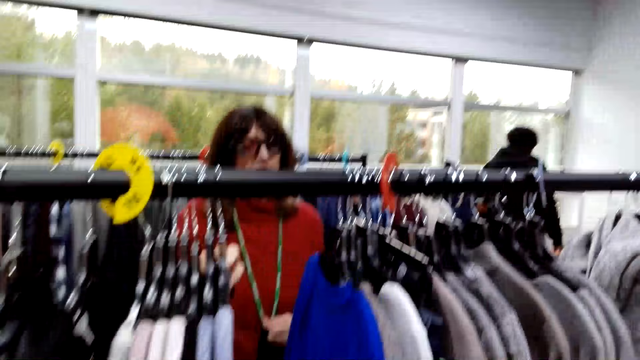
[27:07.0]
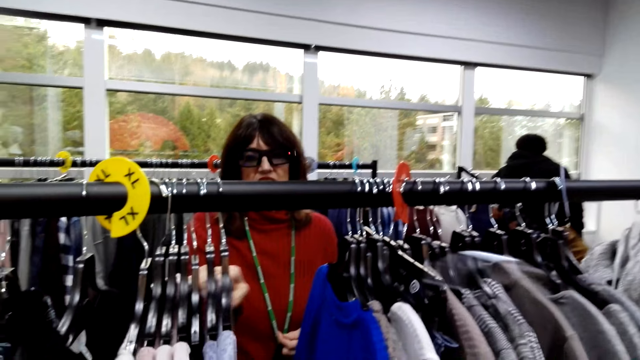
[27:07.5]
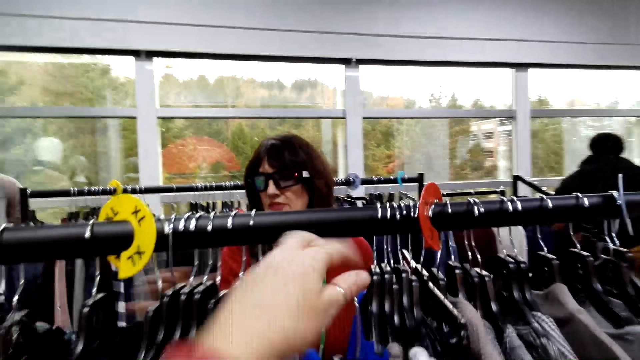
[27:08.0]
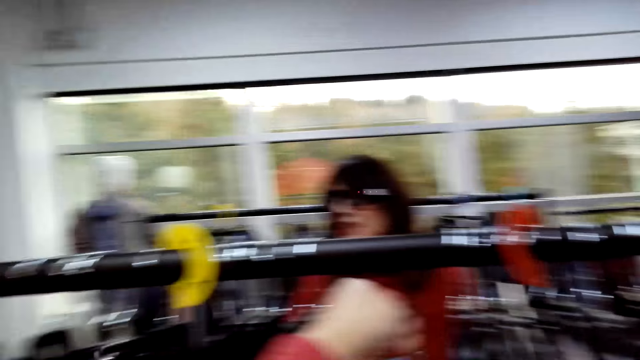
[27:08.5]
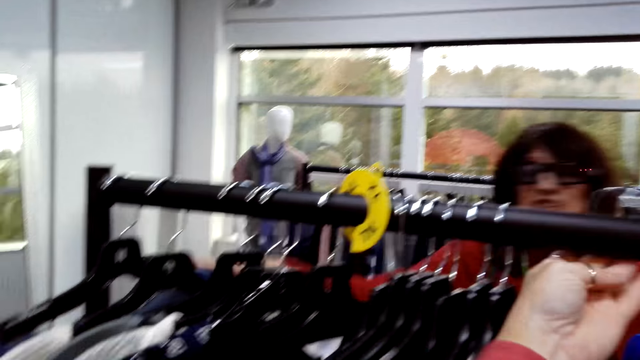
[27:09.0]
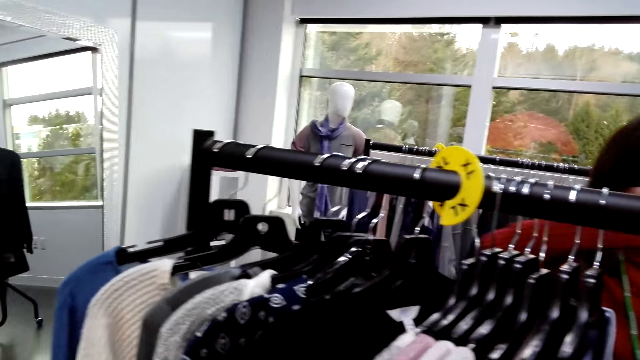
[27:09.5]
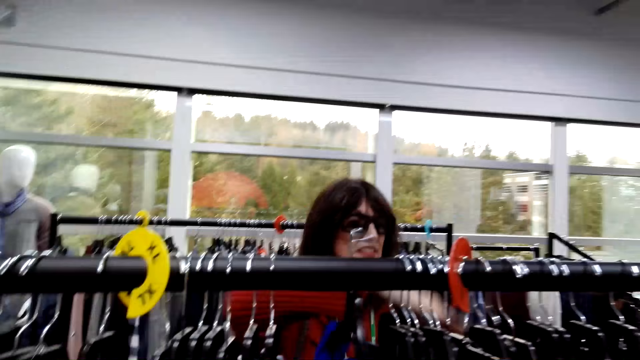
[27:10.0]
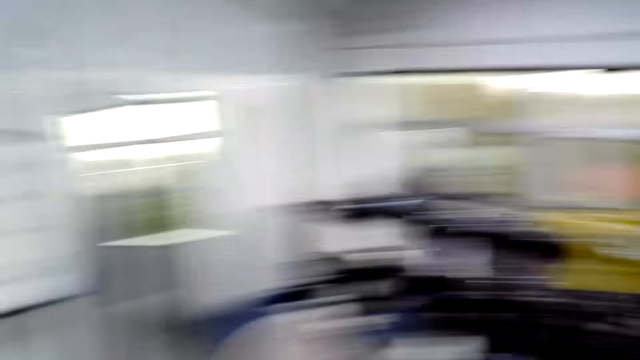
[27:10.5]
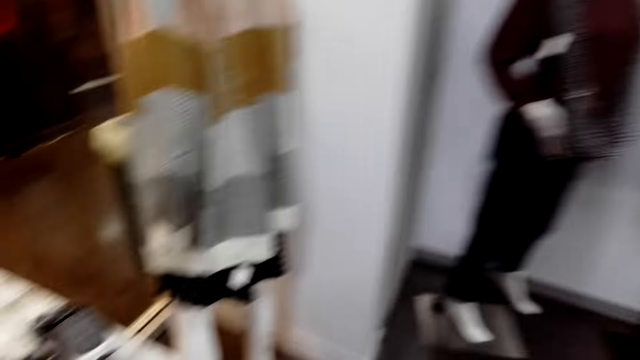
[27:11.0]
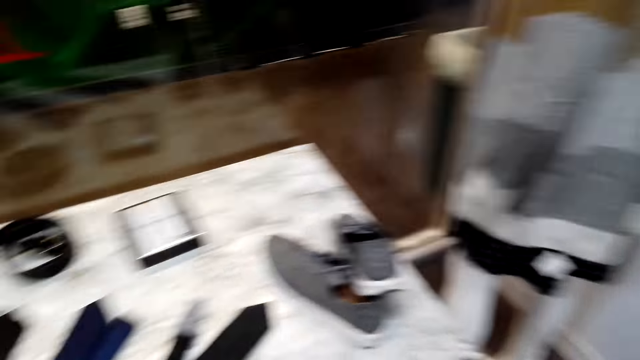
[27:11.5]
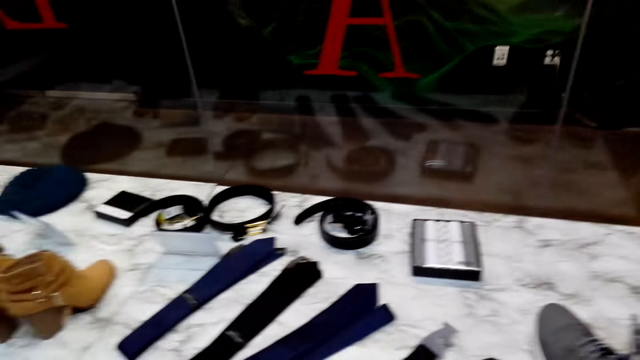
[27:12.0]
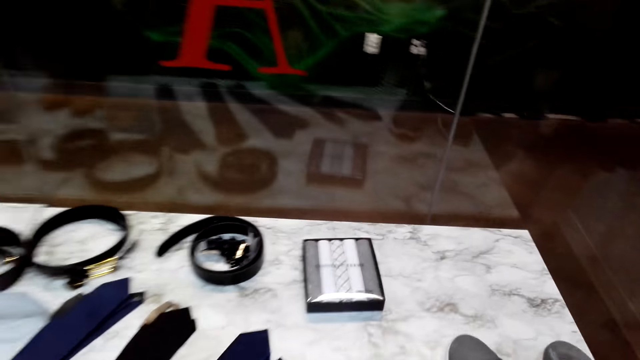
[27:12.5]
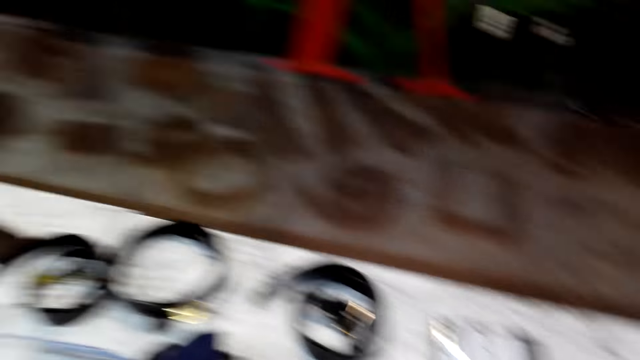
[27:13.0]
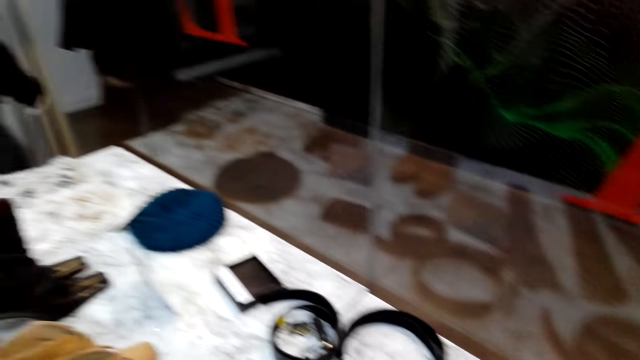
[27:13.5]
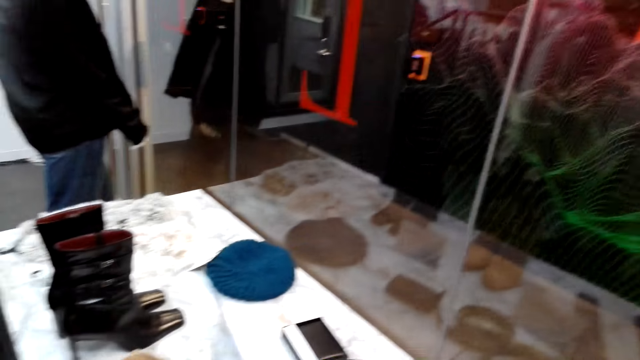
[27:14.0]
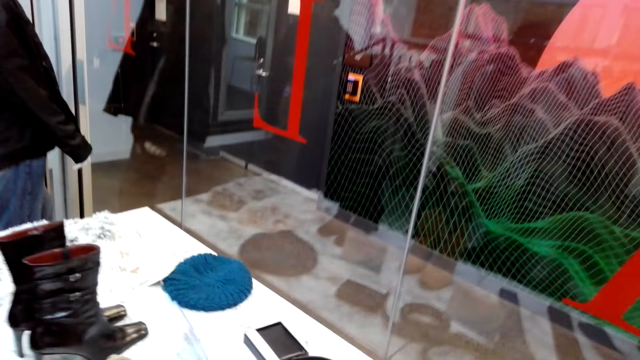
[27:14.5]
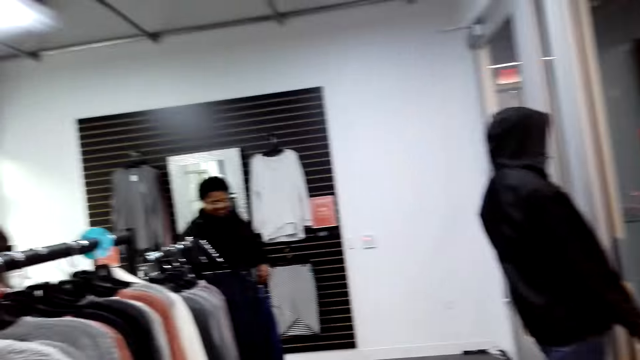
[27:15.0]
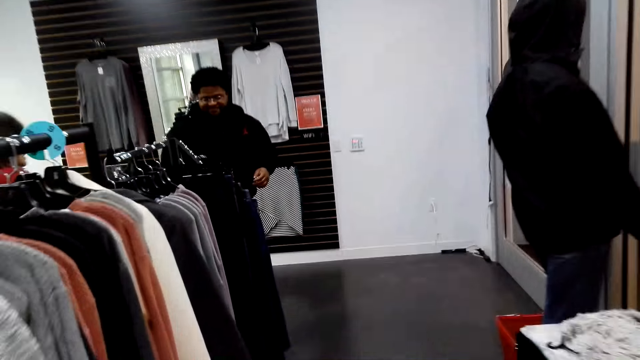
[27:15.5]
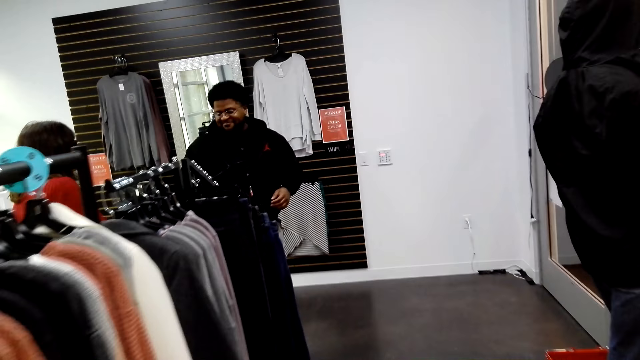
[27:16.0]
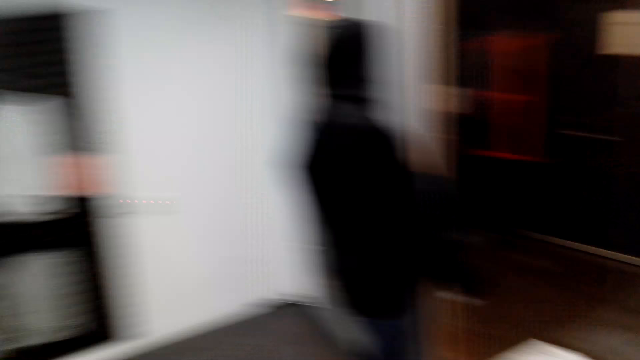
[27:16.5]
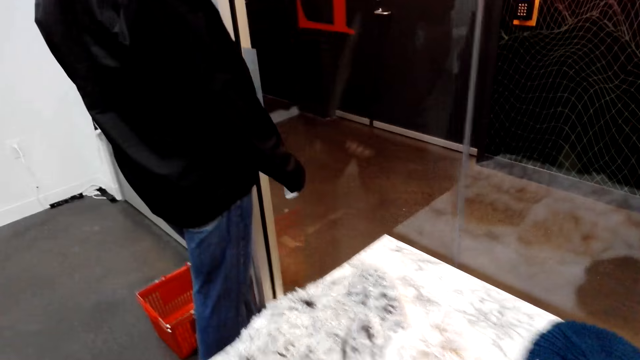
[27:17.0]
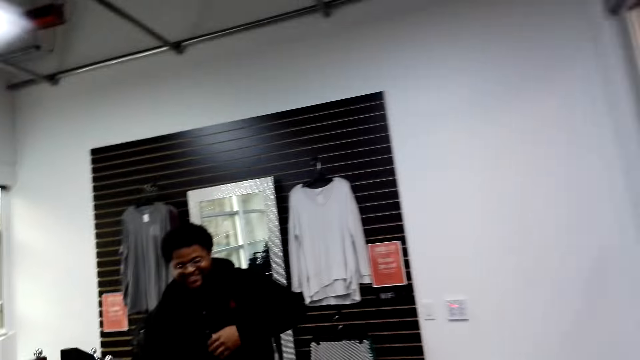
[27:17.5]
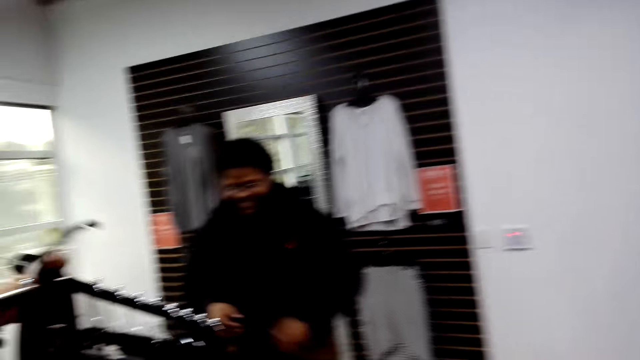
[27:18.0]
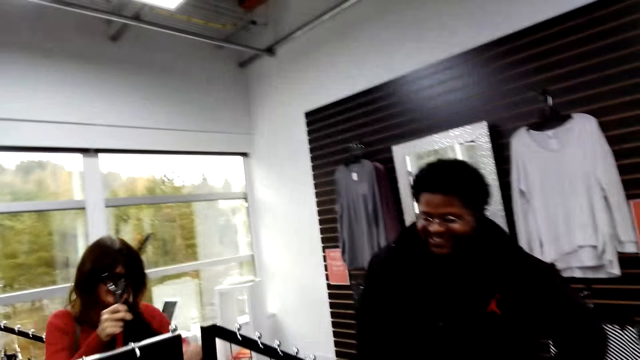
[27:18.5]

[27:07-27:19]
The camera wearer passes the clothes hanger to the left hand. They put the clothes on the hanger line. A lady searches the clothes on the hanger line. The camera wearer looks around the room. The lady and the camera wearer walk around.

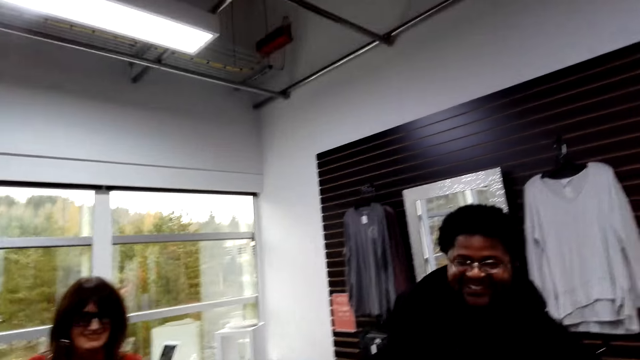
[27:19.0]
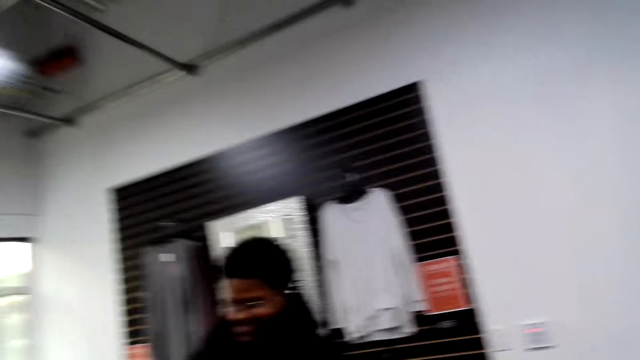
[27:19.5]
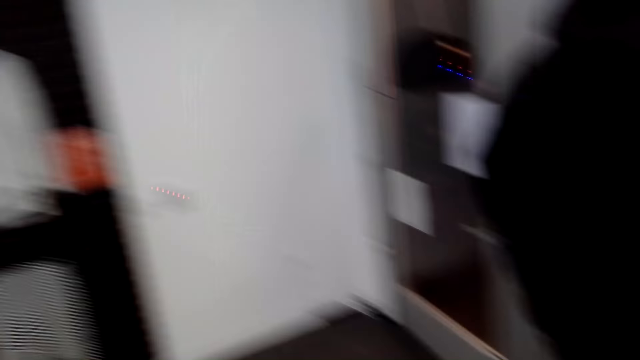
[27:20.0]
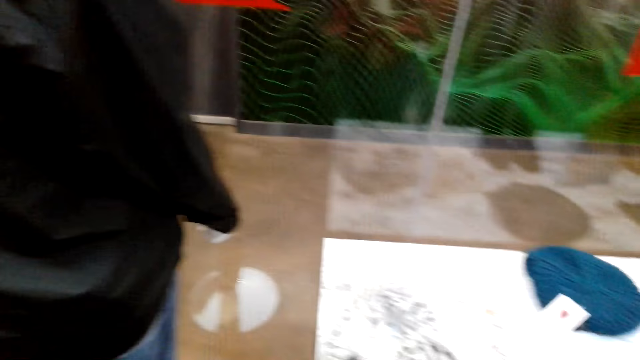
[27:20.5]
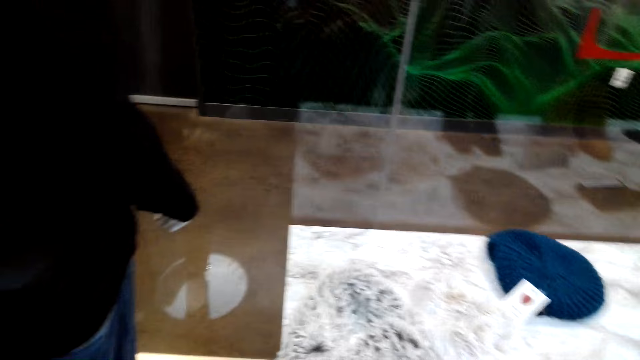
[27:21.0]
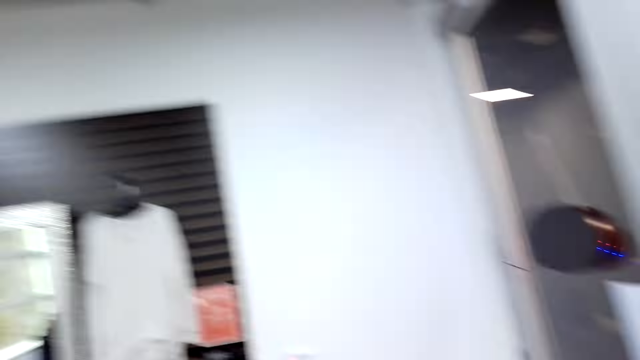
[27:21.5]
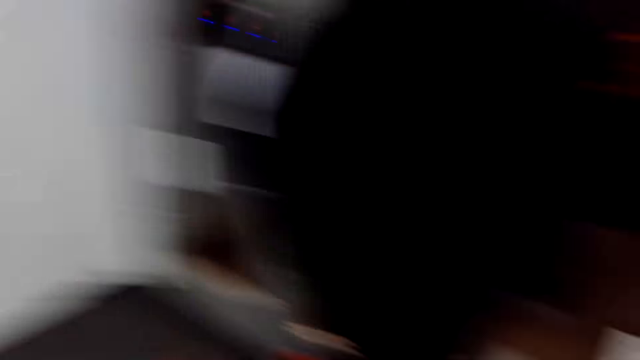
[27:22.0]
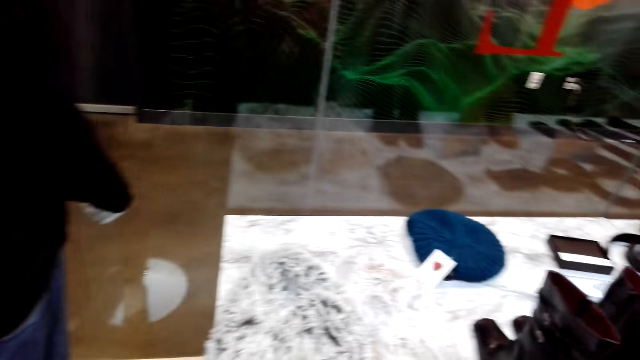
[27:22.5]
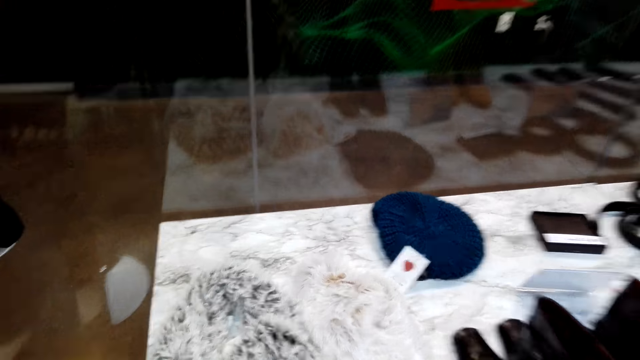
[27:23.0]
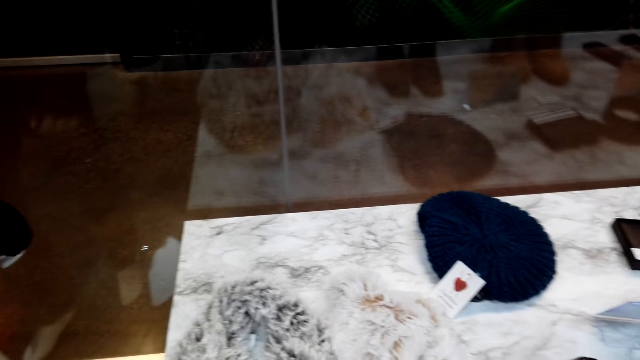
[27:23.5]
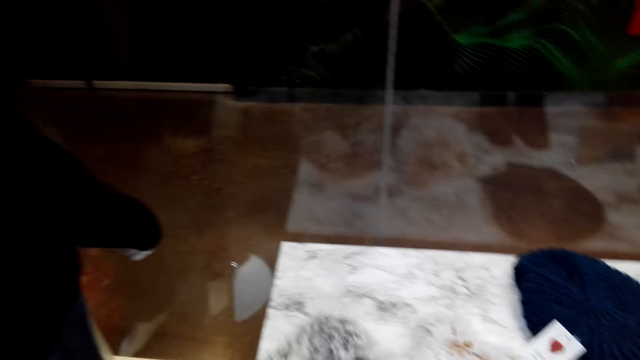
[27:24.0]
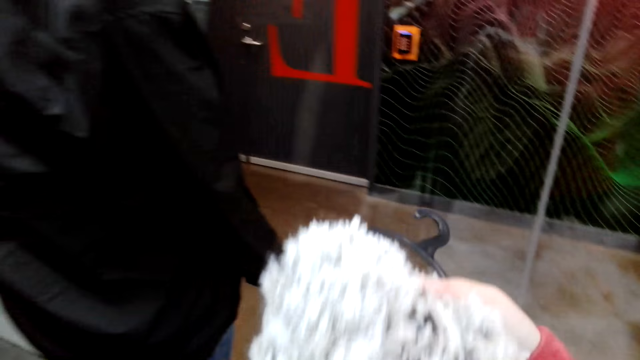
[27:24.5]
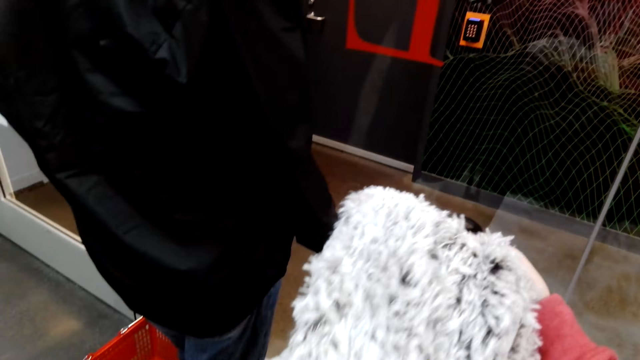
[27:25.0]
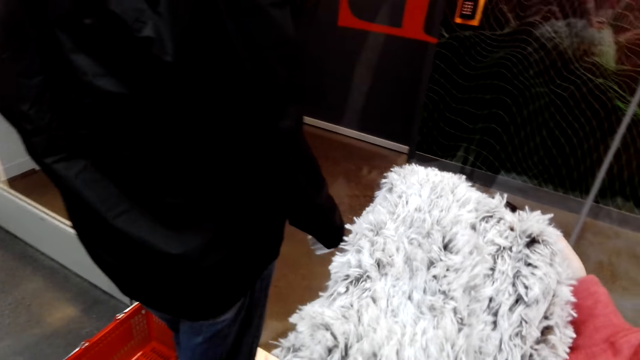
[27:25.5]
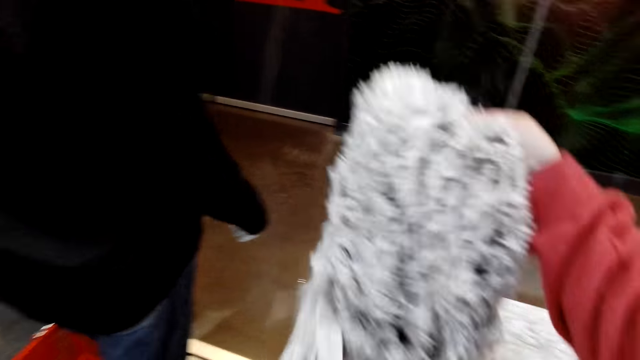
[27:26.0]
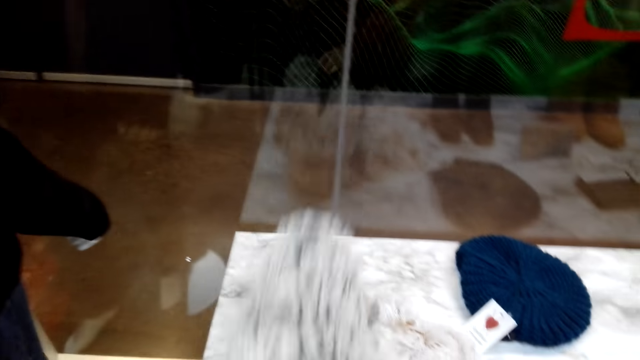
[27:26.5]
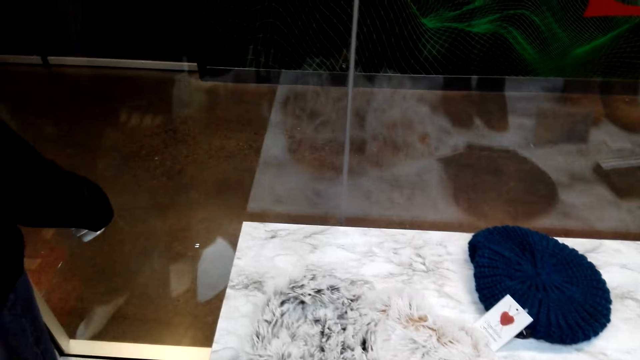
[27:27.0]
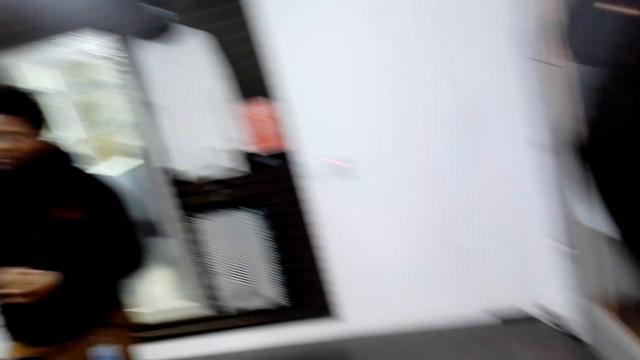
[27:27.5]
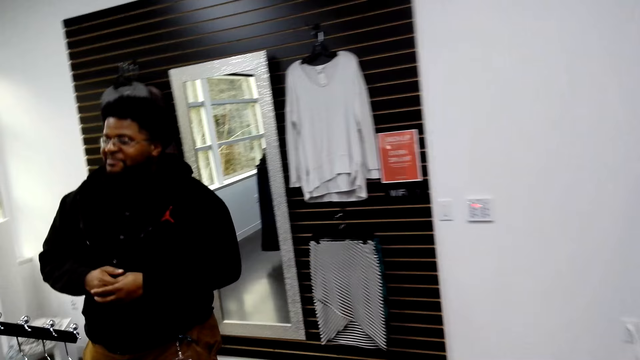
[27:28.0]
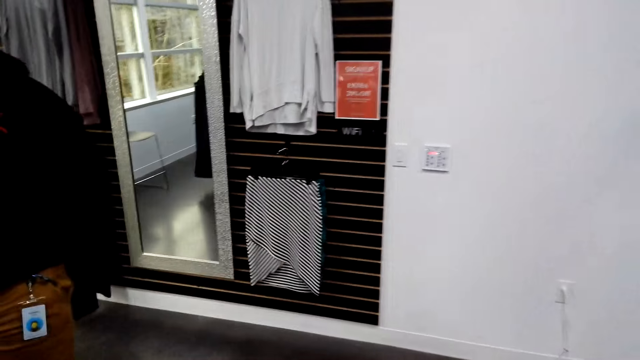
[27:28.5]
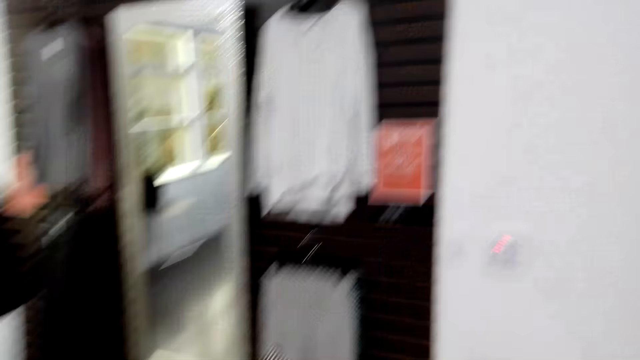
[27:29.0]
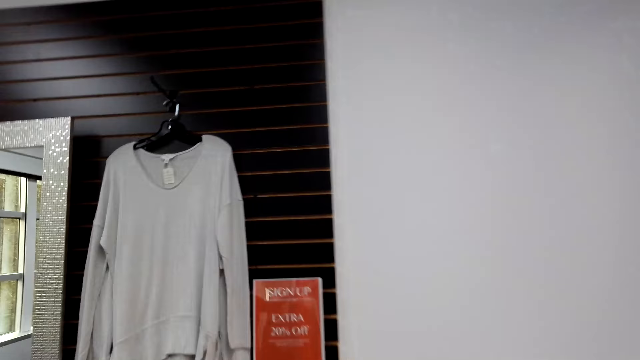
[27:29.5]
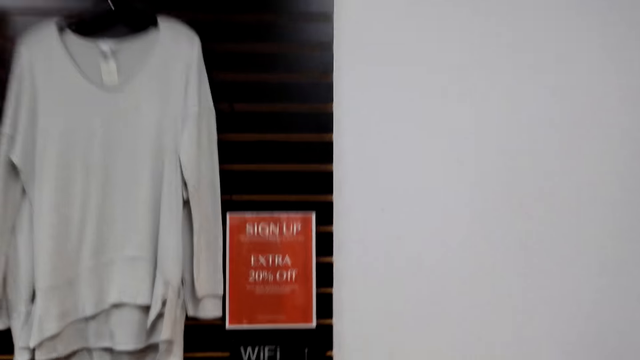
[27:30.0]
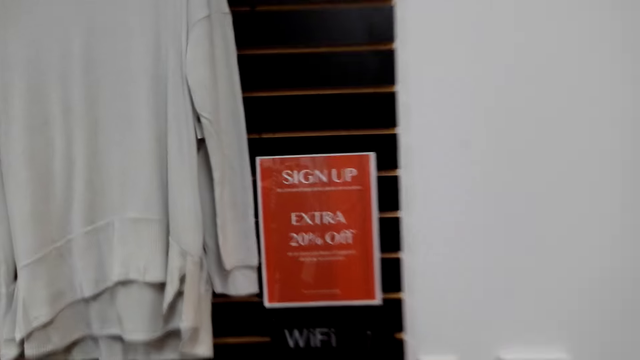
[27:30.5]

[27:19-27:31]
The camera wearer holds something on the hands. They pick a fur cap. They put the fur cap on the table. They walk around the shop.
